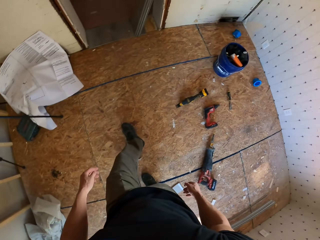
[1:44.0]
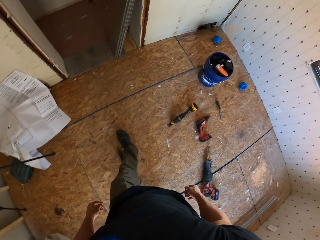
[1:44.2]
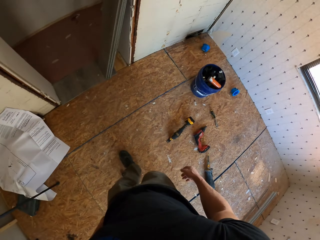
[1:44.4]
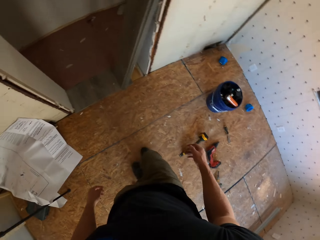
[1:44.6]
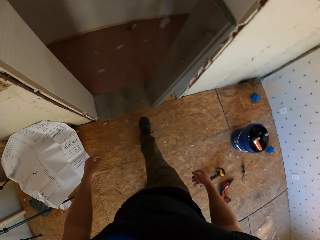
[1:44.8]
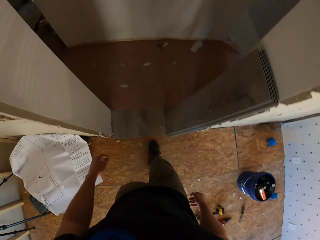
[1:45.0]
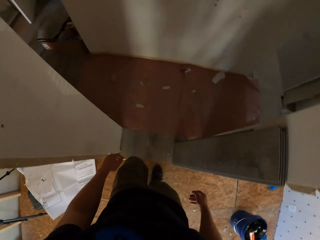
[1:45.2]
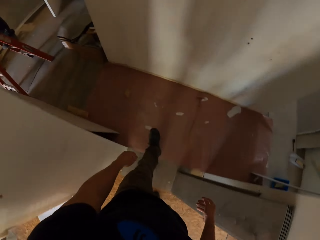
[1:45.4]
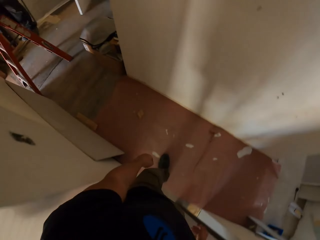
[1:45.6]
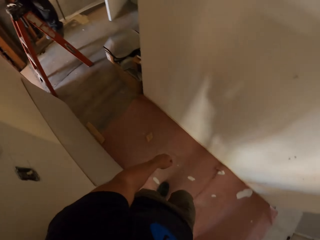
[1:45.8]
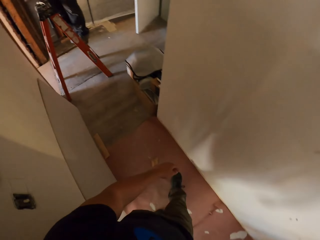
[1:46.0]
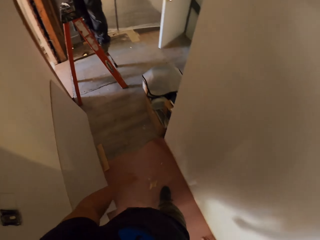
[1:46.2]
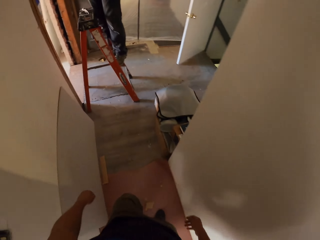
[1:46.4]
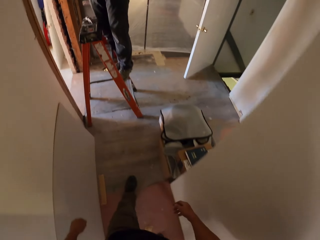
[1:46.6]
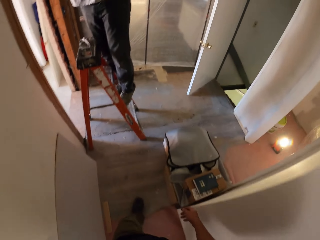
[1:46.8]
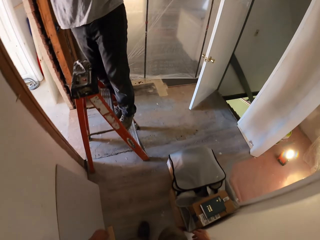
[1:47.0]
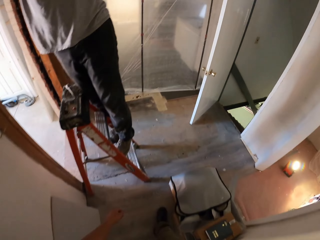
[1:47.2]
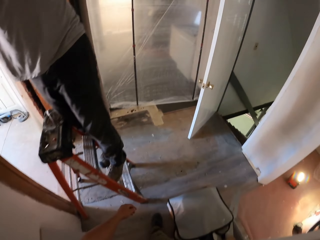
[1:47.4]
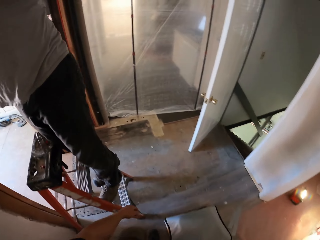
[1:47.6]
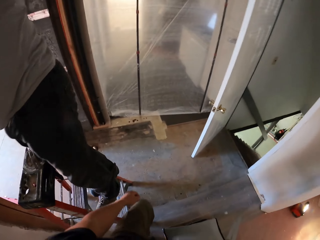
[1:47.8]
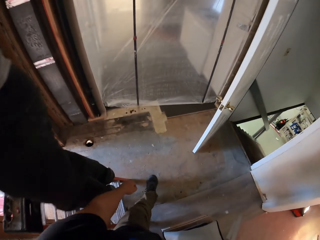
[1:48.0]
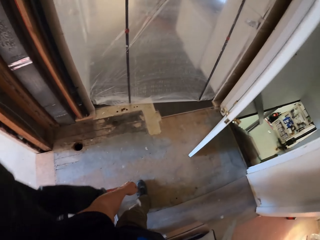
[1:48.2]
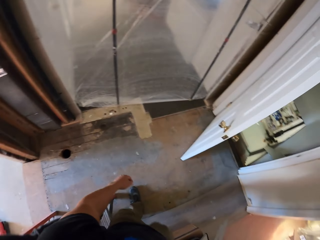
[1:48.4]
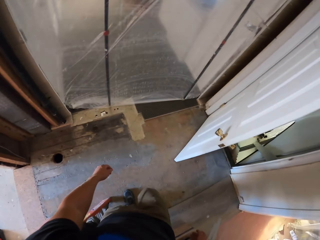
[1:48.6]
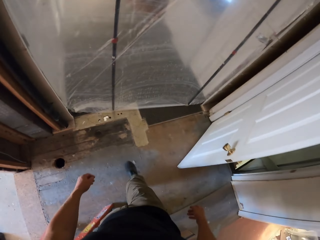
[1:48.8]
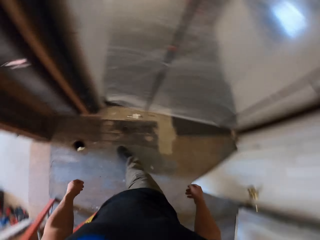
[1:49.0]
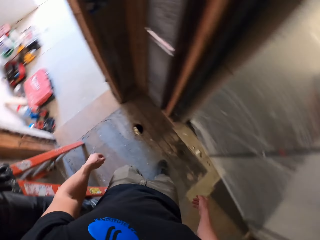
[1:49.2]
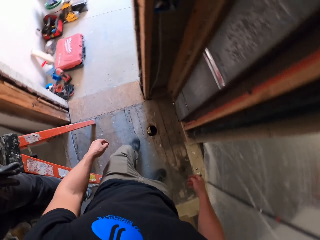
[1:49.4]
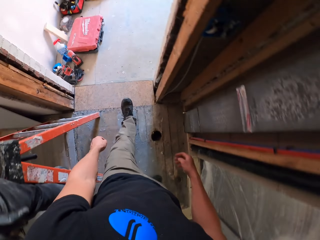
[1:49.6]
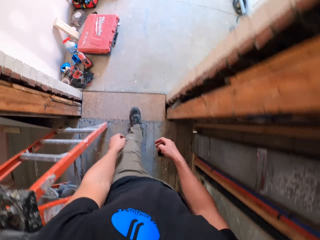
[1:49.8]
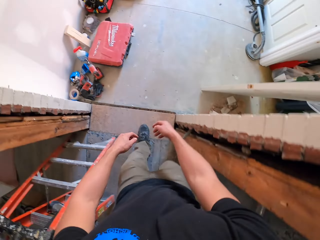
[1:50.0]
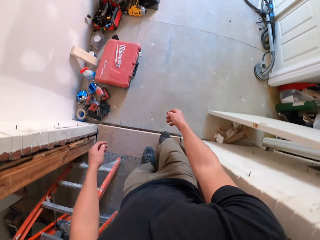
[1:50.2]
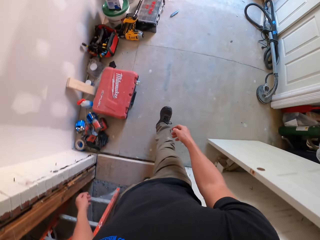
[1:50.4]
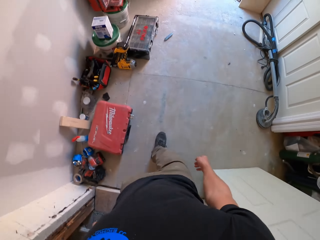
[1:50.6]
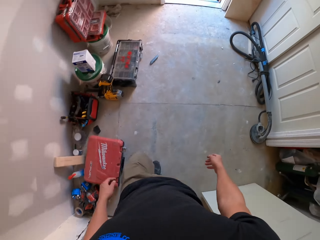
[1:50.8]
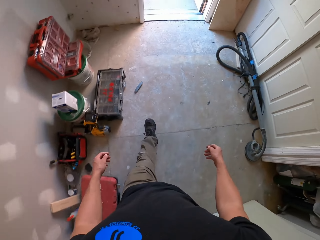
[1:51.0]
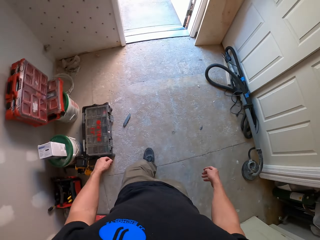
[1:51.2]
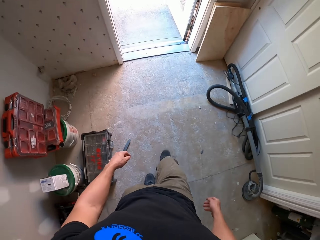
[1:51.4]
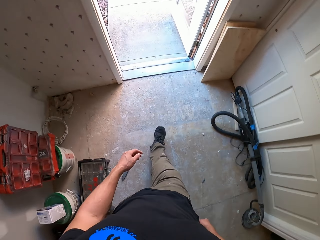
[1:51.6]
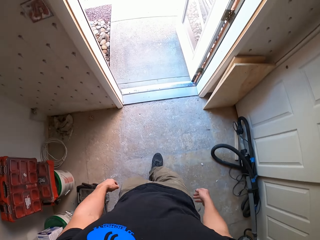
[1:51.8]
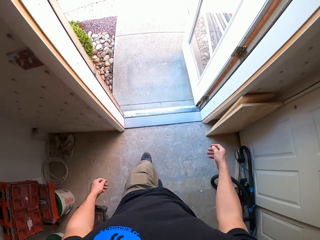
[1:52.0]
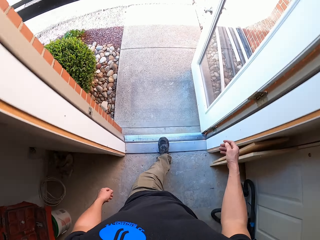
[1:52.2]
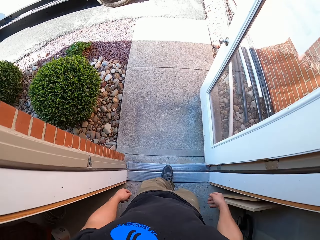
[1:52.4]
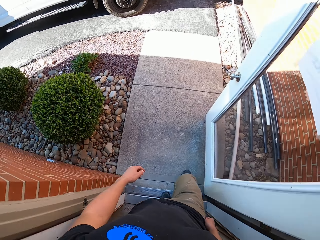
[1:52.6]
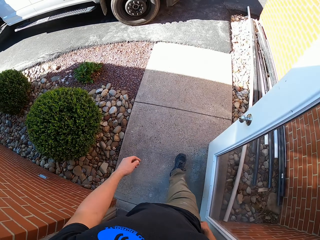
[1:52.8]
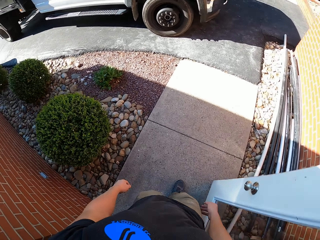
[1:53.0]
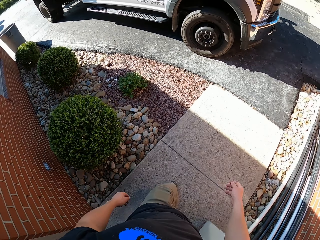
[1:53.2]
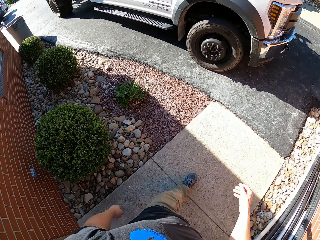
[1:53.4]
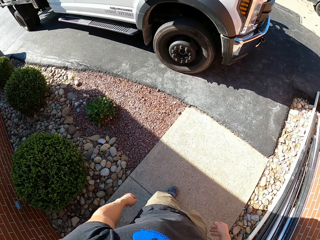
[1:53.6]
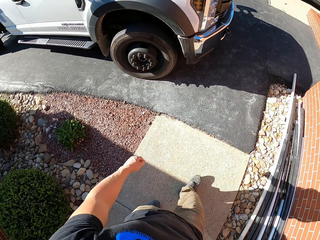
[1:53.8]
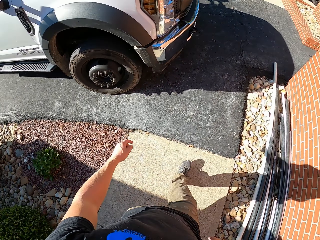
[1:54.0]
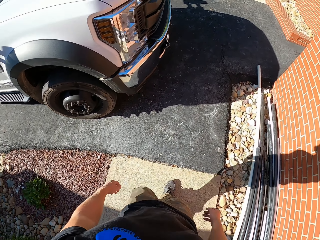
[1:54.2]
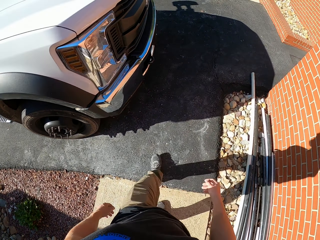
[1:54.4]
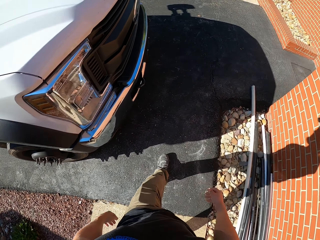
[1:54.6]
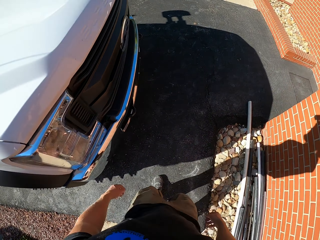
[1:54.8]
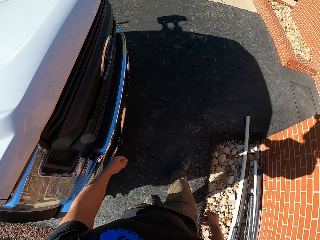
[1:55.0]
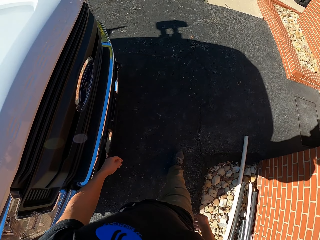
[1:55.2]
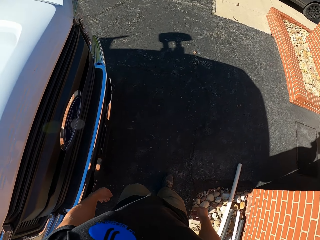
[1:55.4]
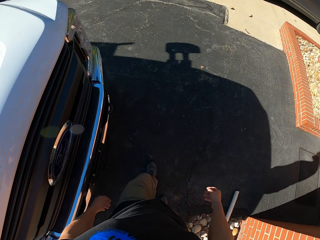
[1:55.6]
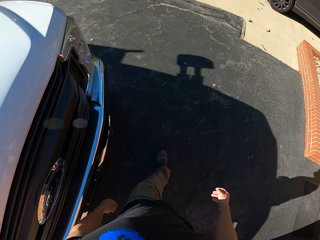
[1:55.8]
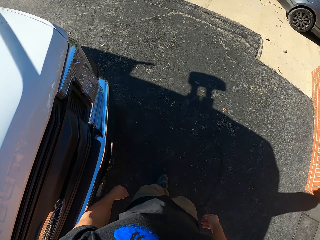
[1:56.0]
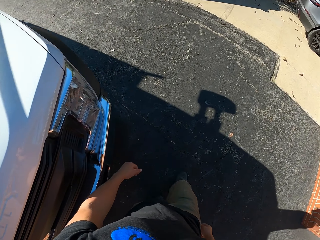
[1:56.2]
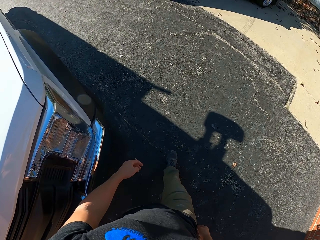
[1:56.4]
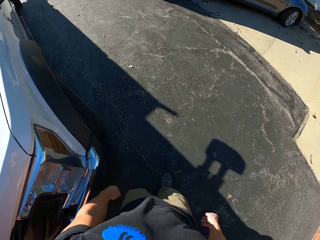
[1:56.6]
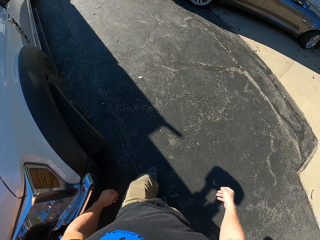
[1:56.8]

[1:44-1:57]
The camera wearer walks around in the house. They walk around in the compound.

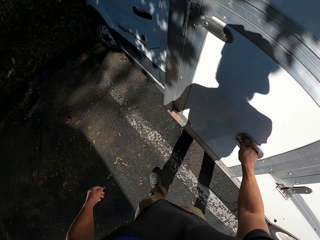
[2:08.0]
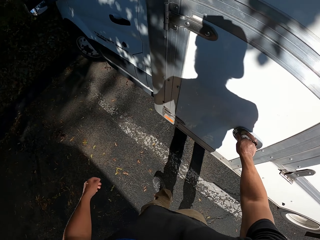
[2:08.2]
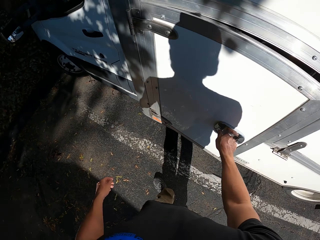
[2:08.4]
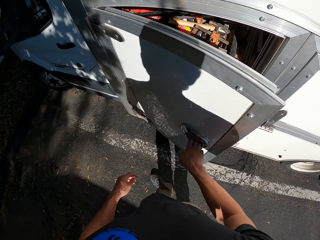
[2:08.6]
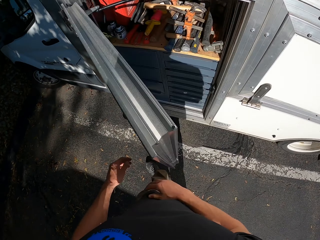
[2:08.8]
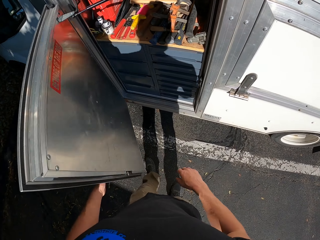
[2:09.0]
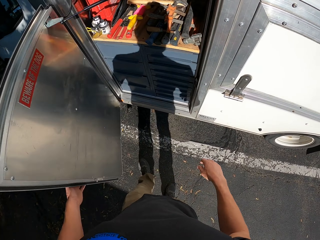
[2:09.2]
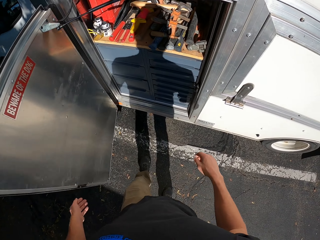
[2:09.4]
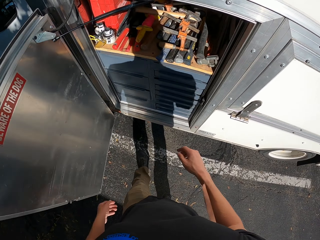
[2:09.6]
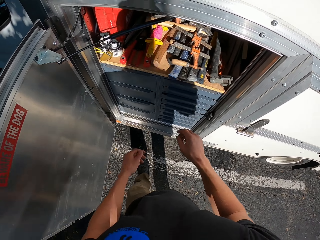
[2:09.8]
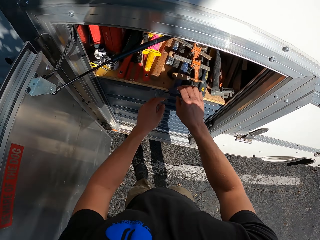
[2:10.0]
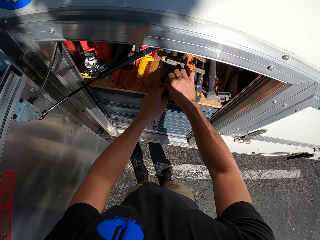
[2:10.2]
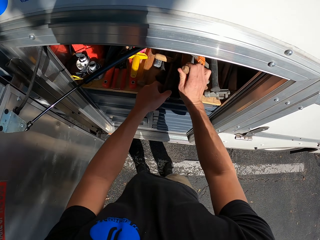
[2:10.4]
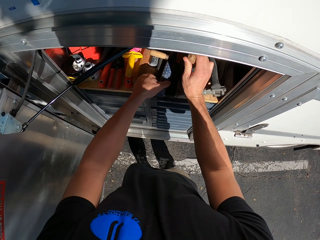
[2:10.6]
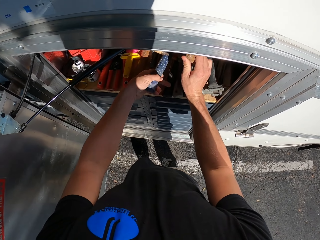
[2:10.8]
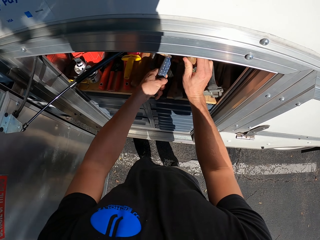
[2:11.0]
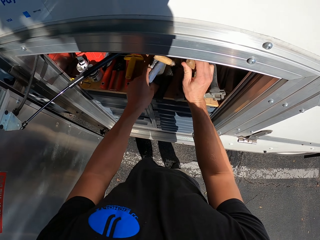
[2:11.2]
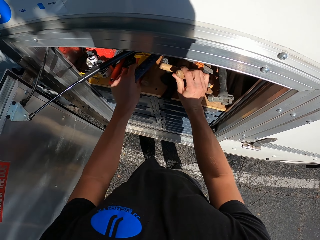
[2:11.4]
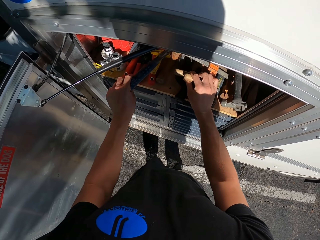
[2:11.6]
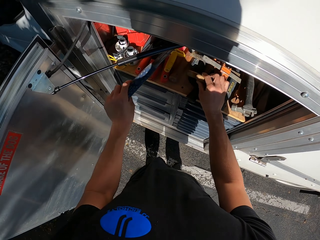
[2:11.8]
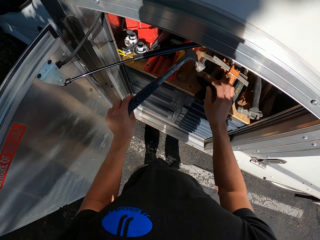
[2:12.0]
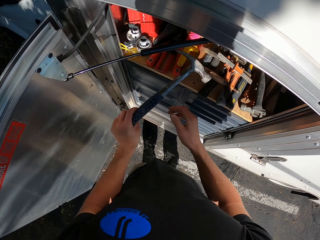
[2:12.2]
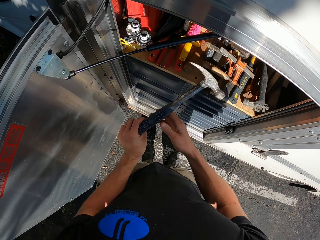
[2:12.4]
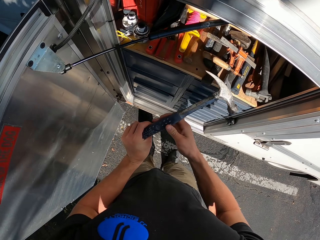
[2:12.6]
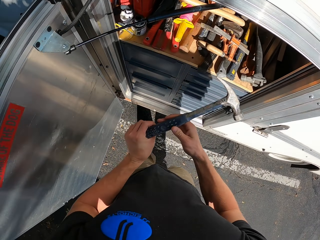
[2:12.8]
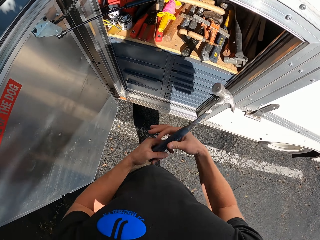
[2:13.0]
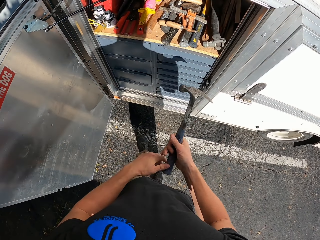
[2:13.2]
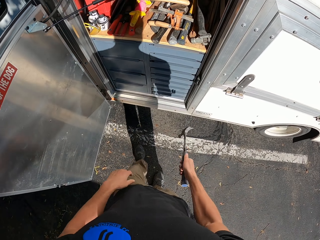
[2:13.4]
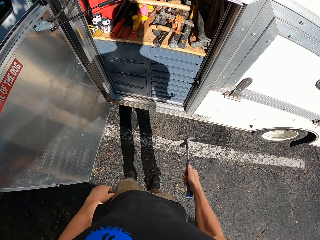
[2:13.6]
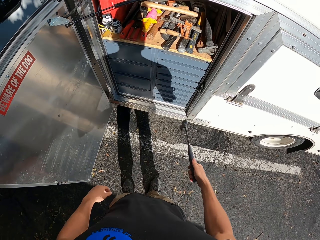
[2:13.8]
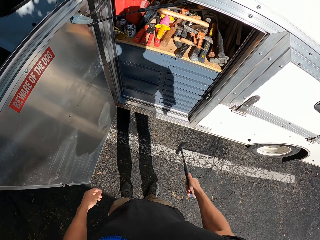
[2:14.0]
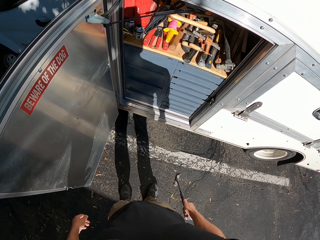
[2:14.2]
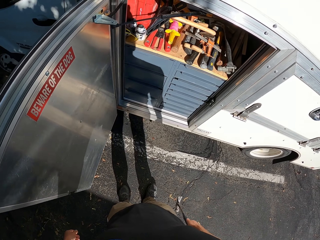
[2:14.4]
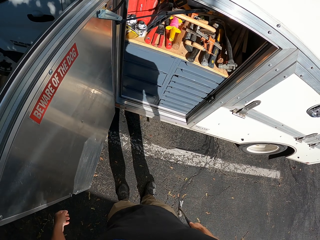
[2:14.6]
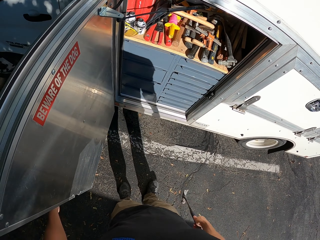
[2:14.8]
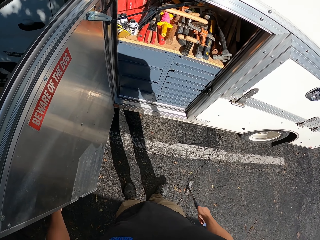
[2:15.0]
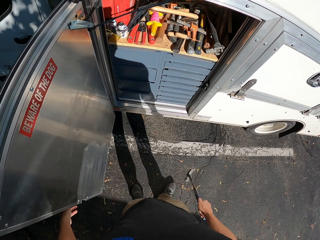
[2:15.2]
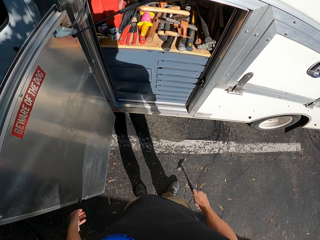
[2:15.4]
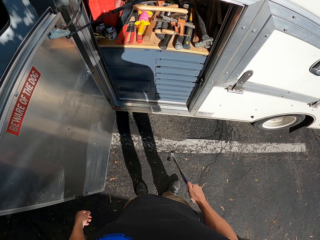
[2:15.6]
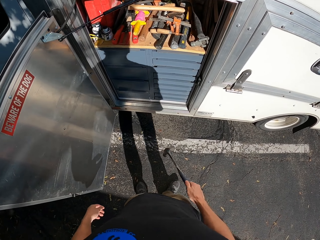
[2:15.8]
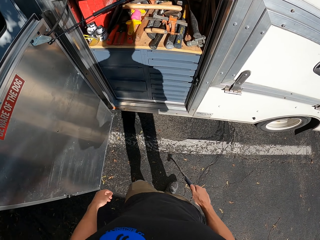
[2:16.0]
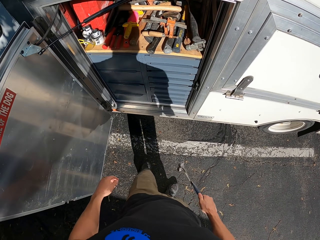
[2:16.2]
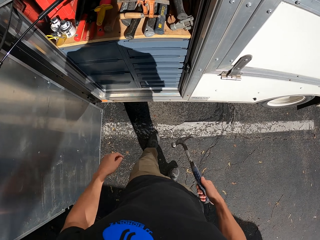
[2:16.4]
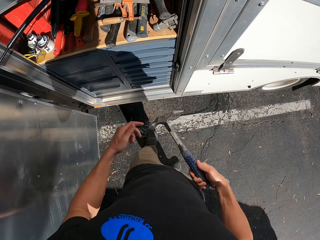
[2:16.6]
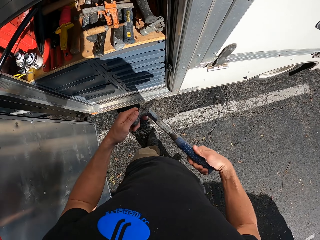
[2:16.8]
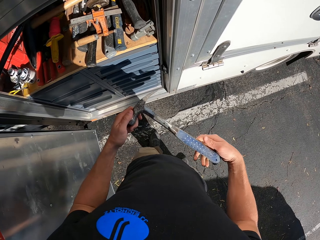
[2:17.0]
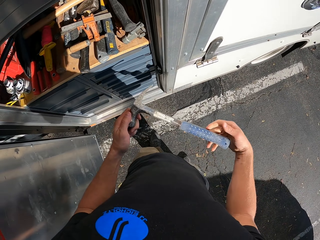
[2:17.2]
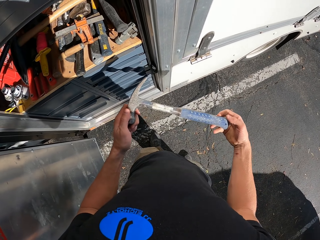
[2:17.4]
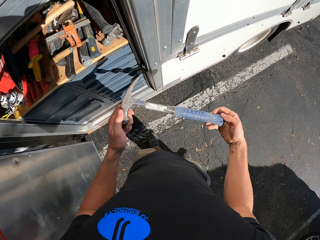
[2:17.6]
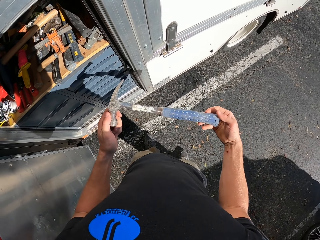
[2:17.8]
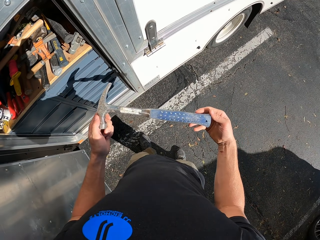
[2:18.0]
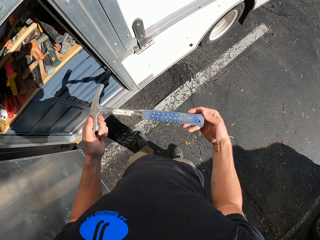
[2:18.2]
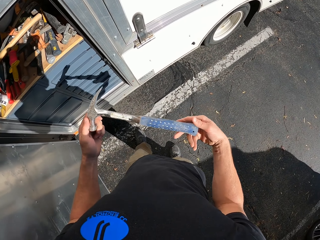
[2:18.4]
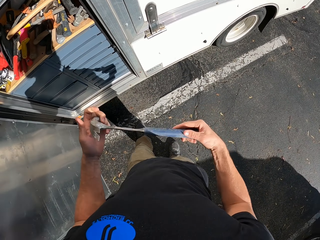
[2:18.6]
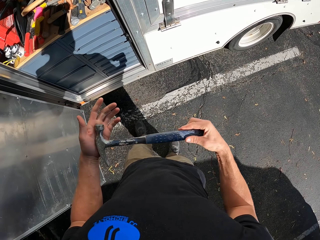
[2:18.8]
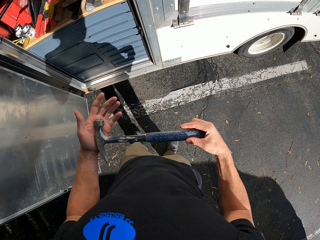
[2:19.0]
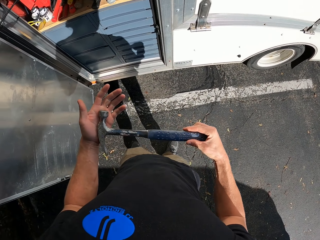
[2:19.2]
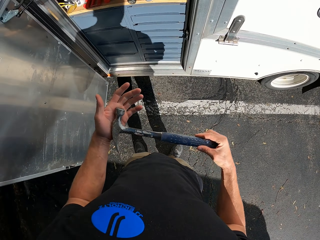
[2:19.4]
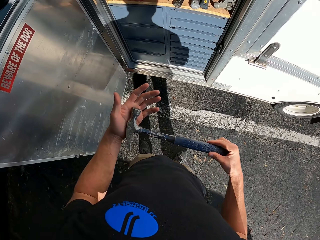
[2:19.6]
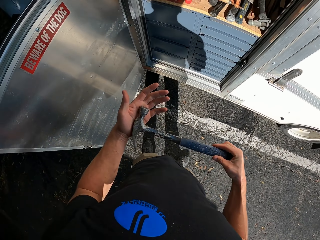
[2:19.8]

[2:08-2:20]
The camera wearer opens a caravans store. They pick up a hammer. They view the hammer. They look around the caravans store. They view the hammer.
